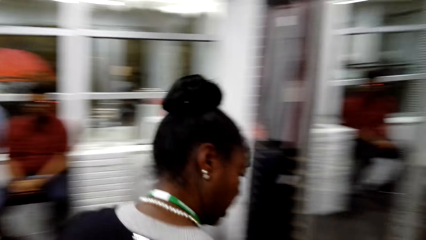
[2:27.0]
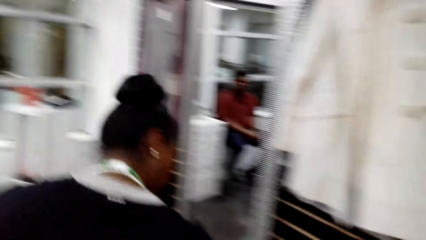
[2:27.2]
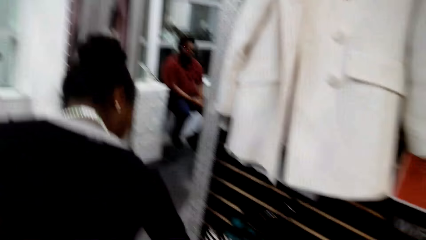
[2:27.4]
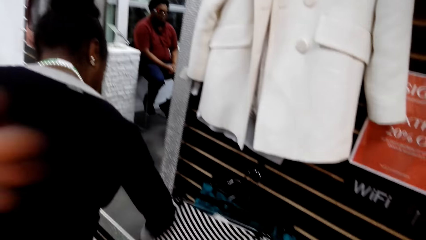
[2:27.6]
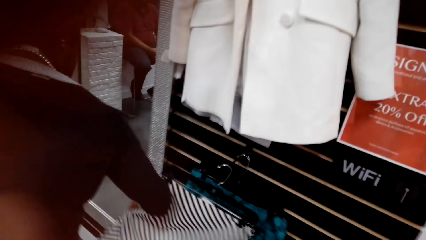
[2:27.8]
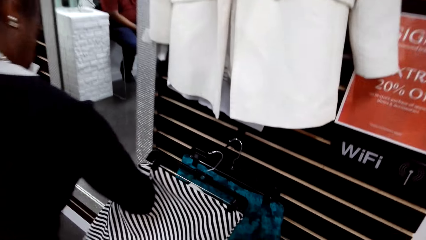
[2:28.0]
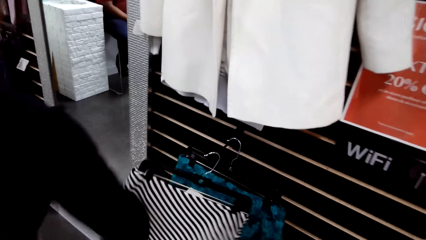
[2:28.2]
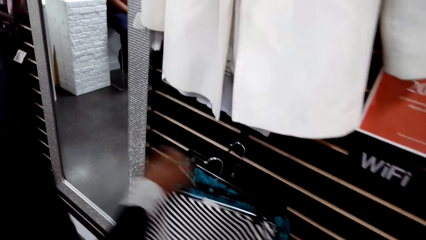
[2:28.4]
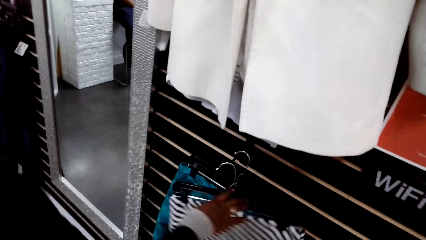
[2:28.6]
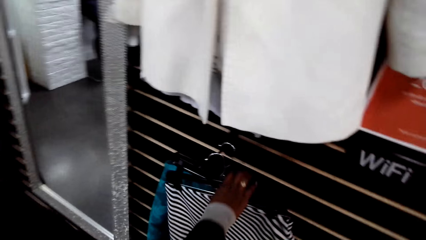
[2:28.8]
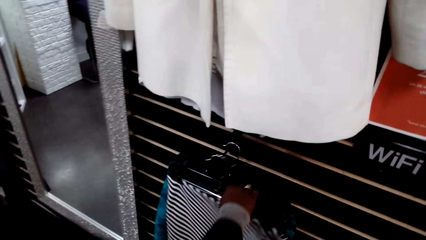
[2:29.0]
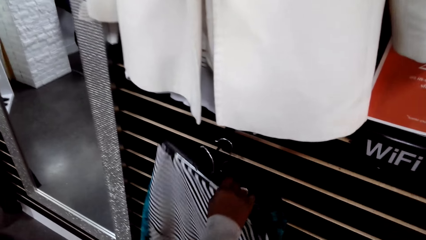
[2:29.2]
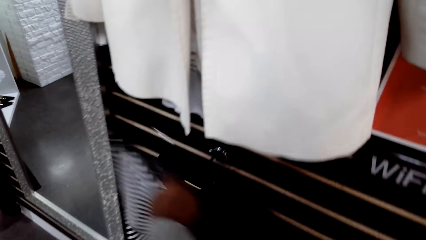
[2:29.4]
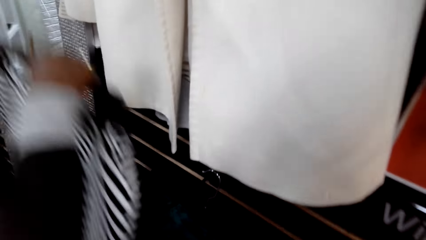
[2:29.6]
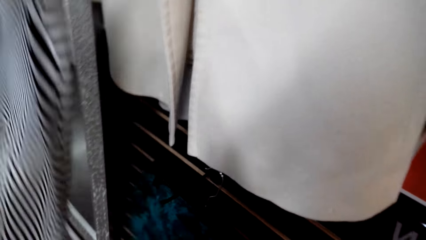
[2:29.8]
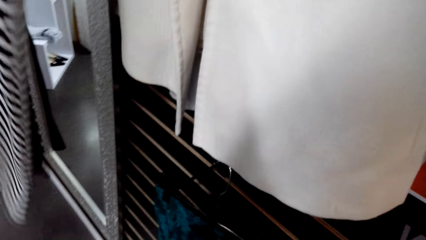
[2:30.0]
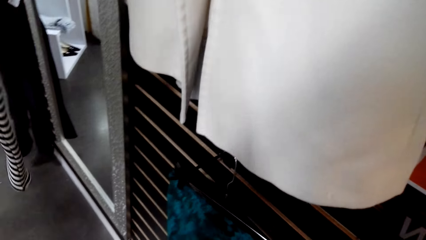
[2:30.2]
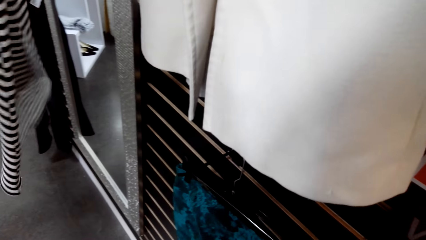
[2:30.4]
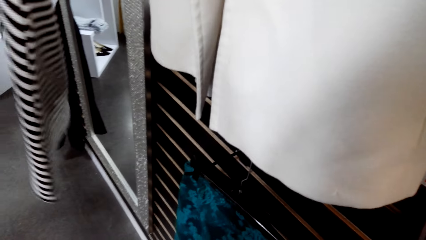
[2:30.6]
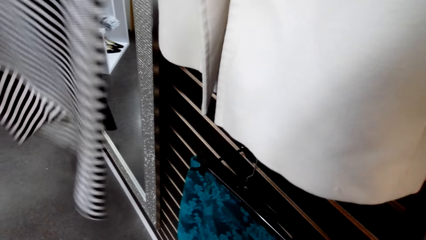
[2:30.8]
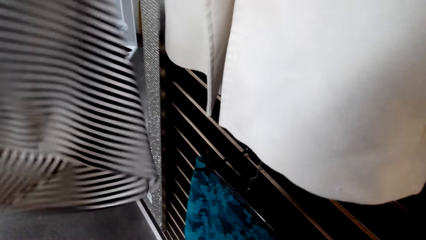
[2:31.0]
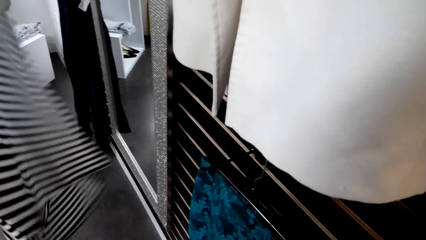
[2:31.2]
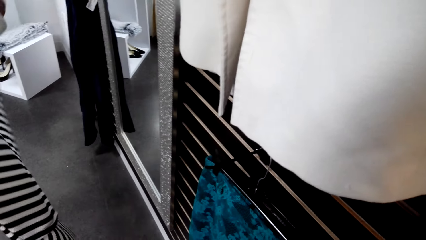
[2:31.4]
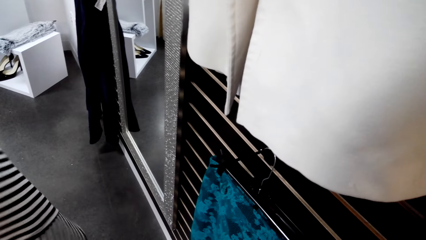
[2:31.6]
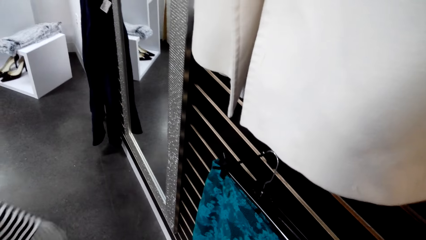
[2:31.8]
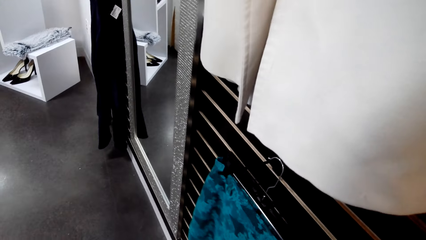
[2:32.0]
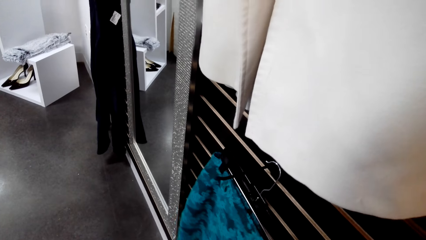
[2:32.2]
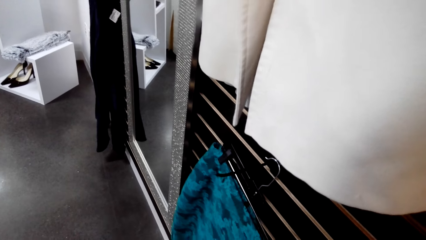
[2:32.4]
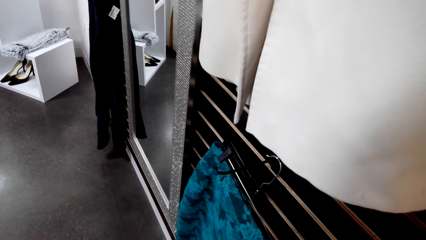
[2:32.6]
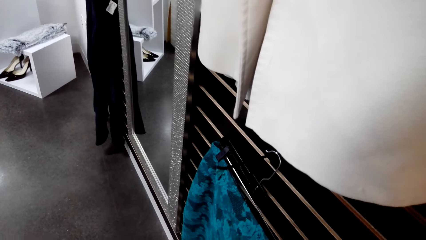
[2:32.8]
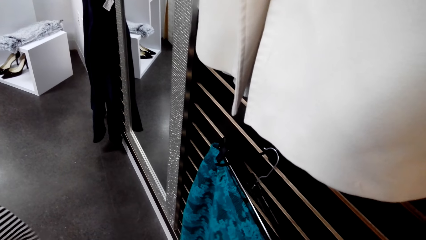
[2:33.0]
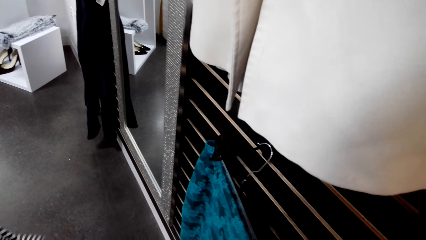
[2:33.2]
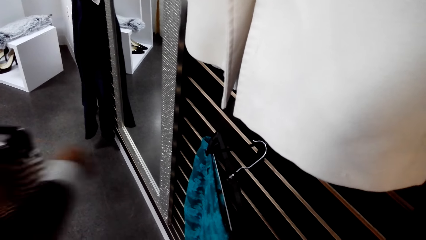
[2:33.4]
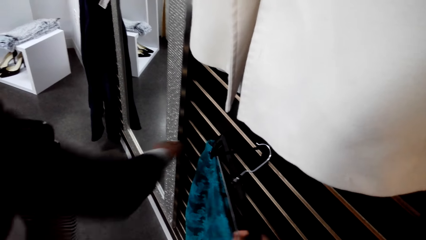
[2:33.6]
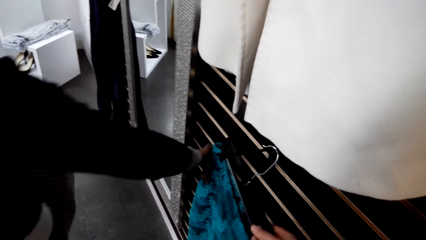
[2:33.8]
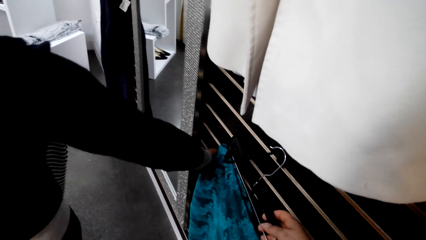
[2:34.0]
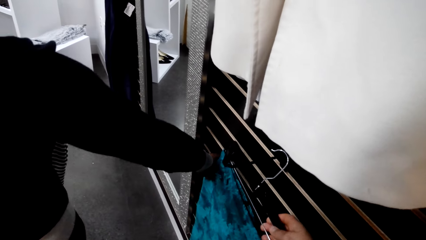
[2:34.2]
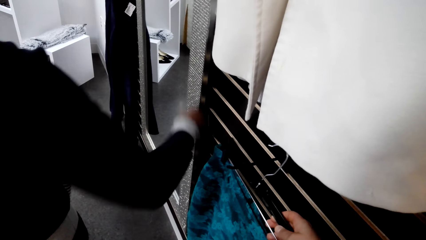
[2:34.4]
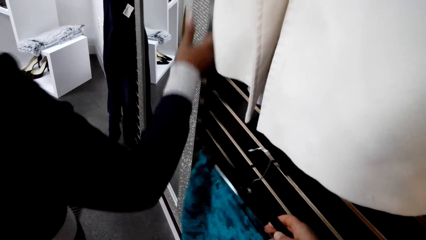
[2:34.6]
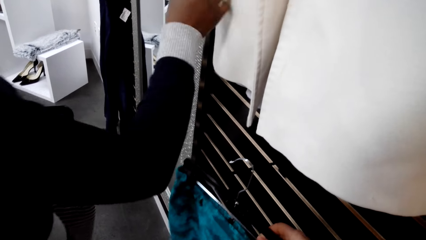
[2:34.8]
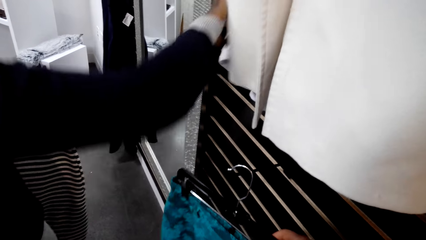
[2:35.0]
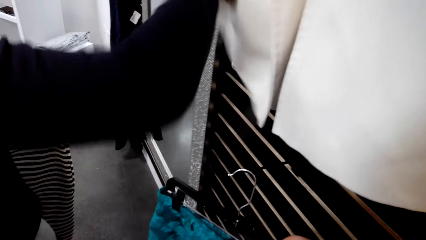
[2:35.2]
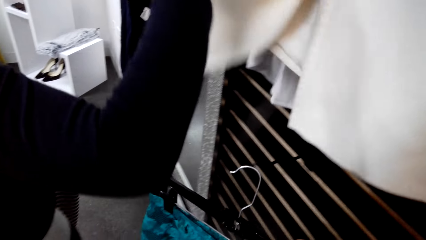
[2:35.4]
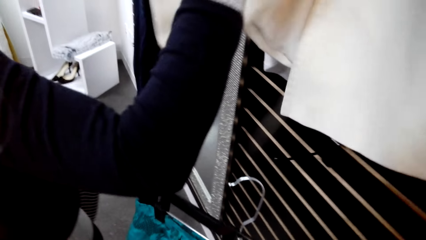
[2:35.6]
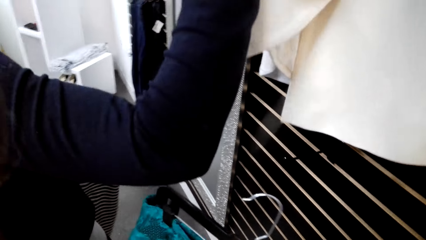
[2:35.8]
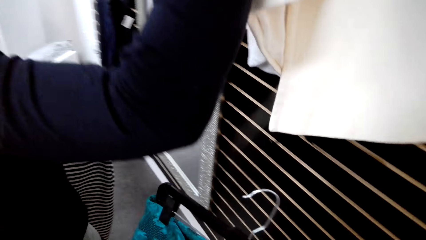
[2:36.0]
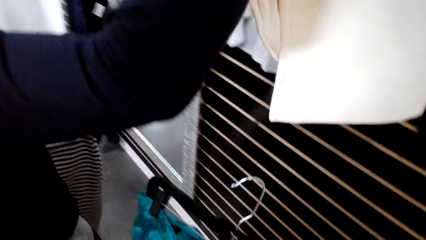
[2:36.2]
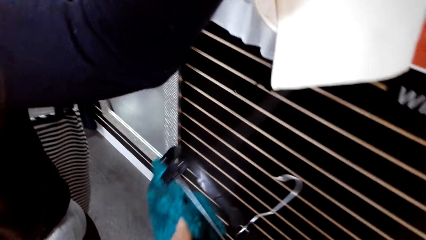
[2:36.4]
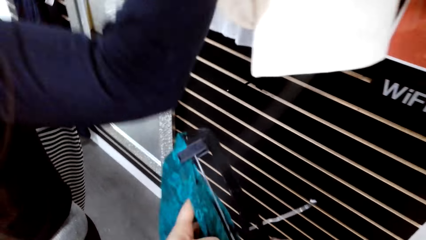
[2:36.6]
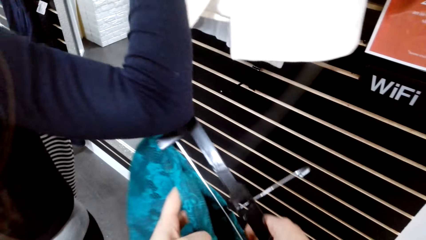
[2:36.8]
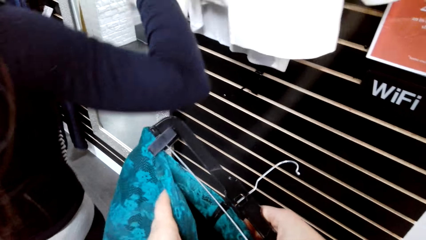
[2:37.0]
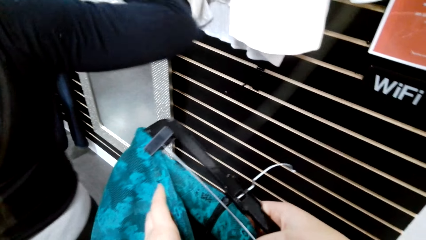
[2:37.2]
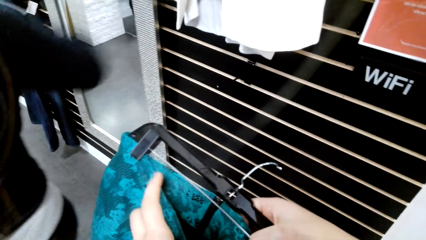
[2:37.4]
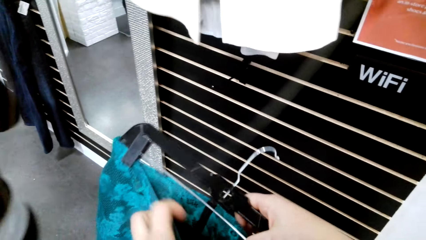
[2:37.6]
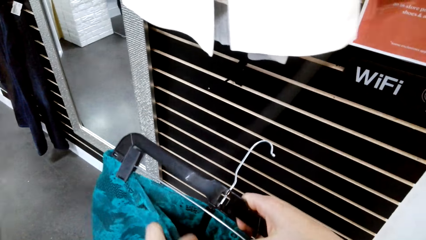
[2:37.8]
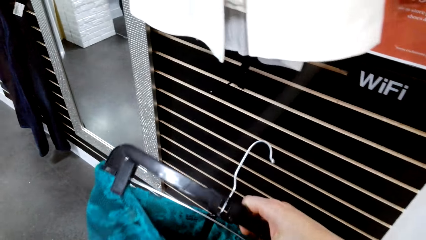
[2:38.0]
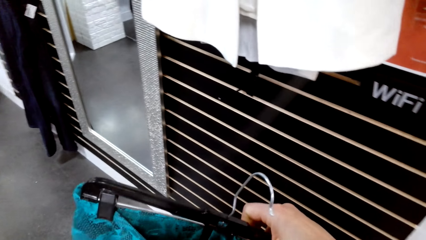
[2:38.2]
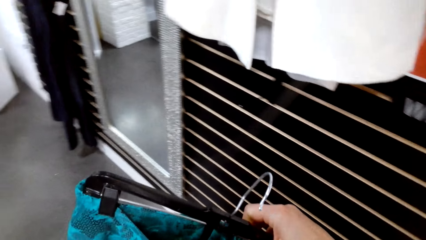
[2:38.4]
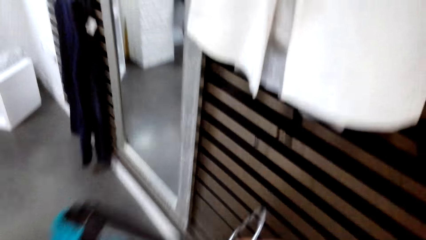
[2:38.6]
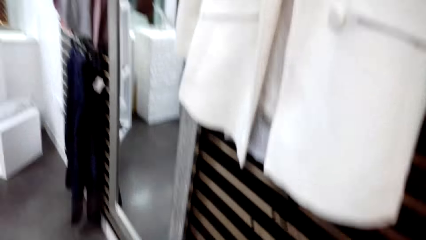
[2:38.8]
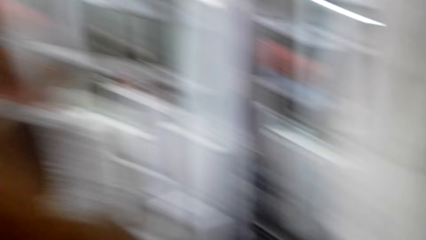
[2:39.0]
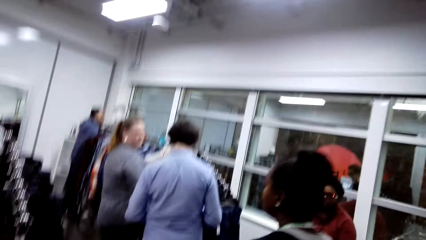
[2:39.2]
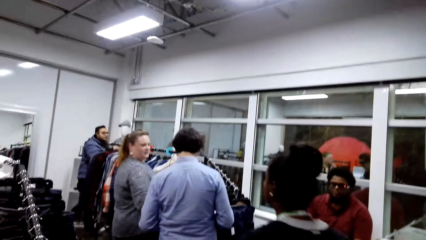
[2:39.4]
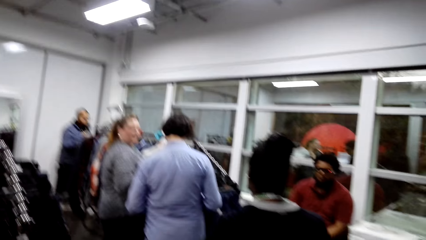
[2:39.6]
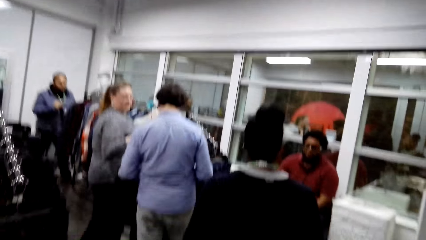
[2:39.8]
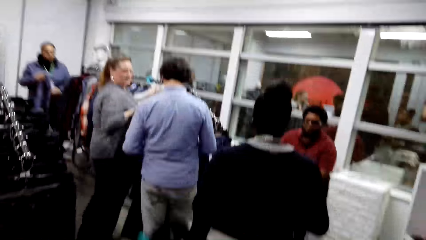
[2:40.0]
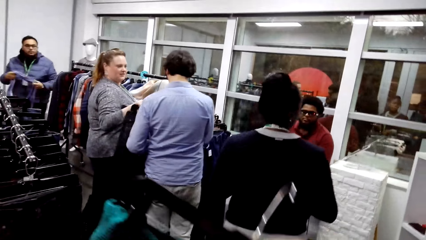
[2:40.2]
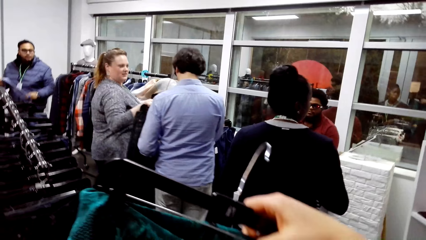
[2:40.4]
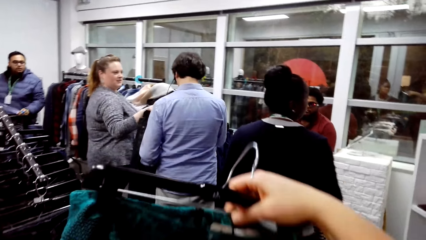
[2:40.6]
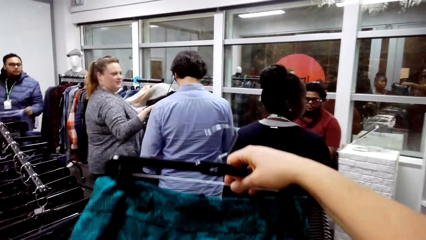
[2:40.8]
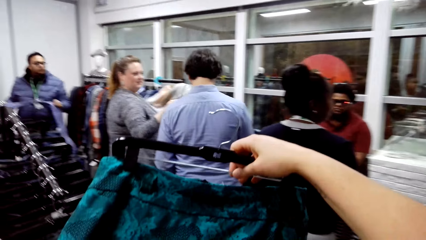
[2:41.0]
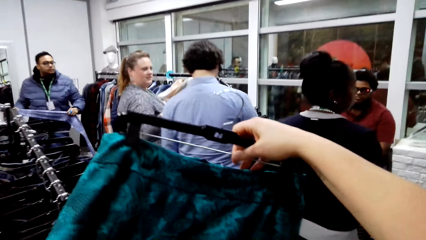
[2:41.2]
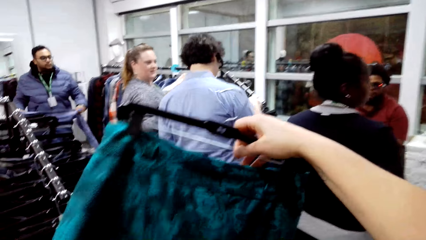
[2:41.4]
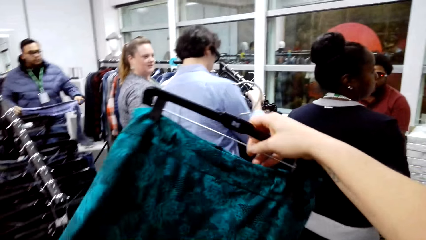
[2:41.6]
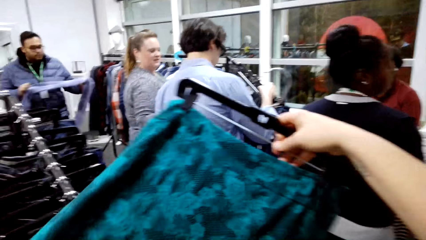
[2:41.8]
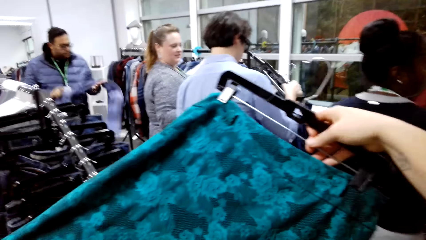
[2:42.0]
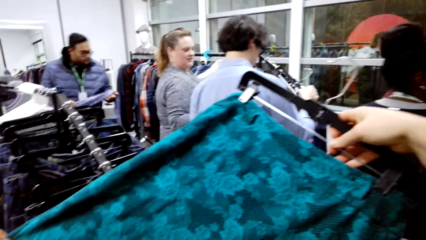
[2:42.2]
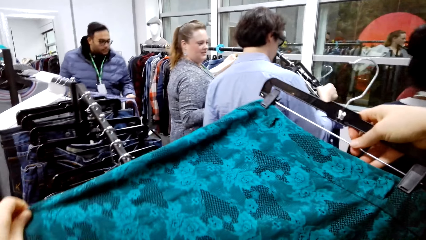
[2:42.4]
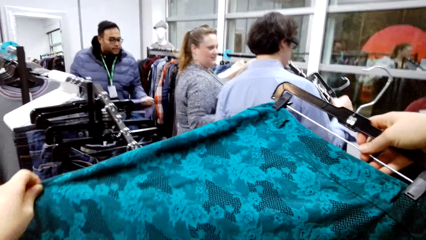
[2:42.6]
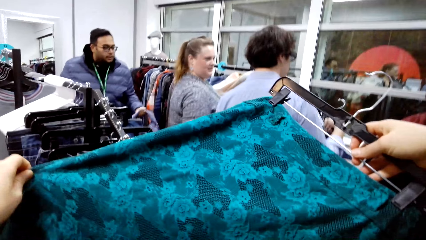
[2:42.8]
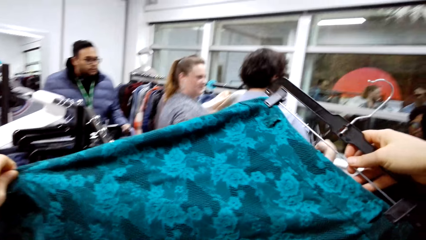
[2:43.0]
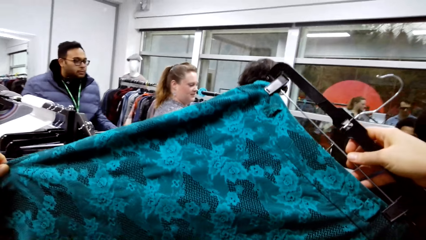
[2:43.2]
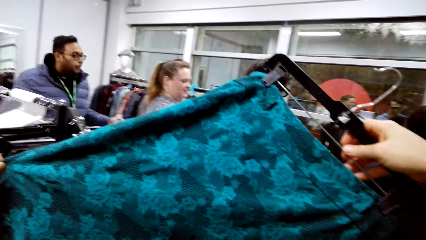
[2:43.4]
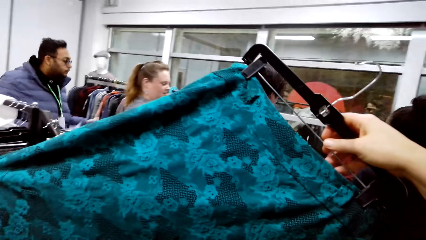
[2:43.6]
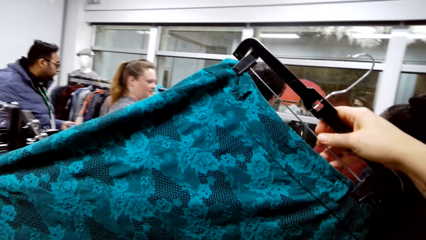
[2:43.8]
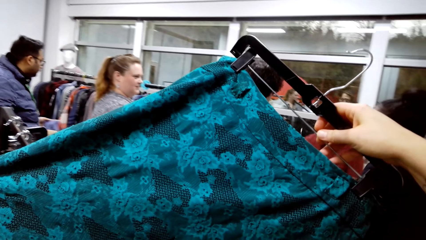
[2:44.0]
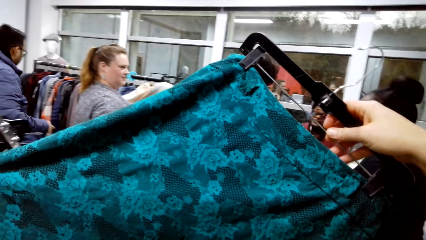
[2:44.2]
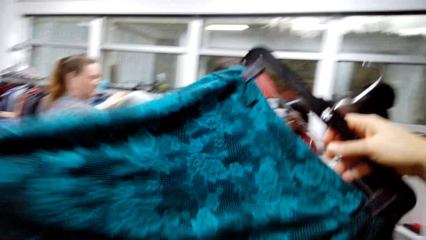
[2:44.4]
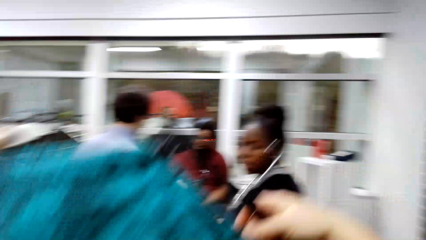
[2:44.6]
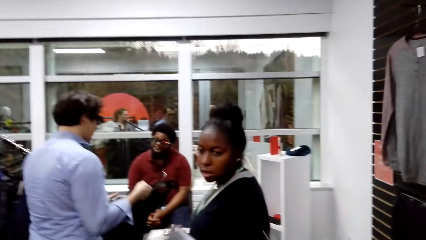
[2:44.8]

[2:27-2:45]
A woman picks up the cloth on the hanger. She lifts the cloth up. The camera wearer holds a cloth on the hanger. They touch the cloth on the hanger. The woman touches the cloth. The woman touches the cloth on the wall. The camera wearer picks up the cloth on the hanger. They look around the store. They hold the cloth up. They stare at the cloth.
